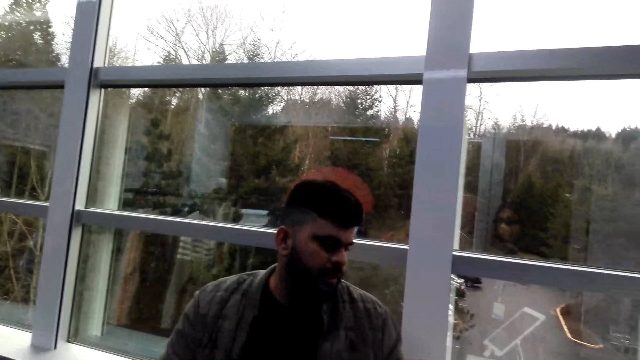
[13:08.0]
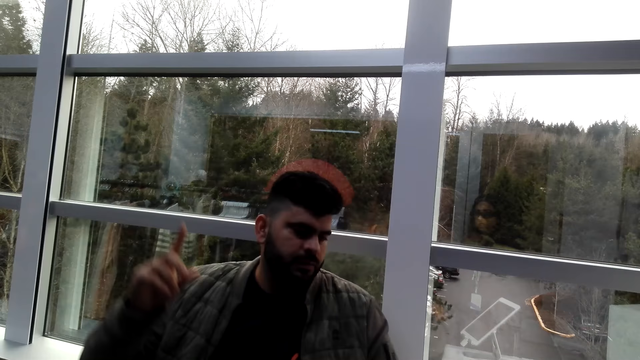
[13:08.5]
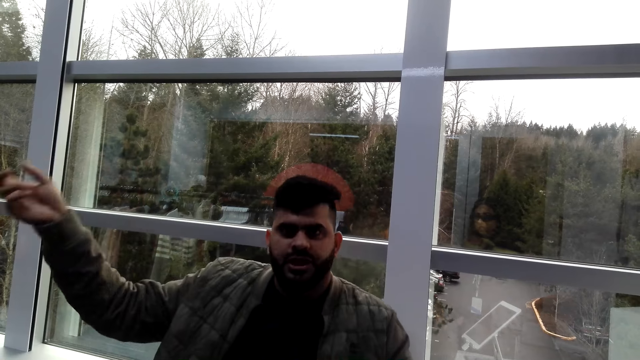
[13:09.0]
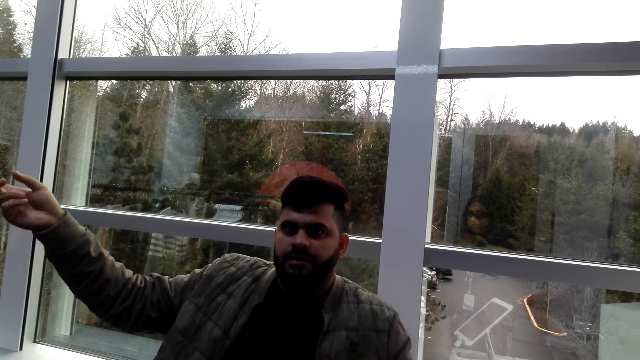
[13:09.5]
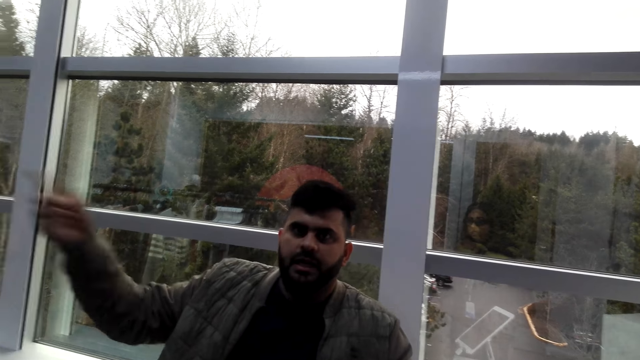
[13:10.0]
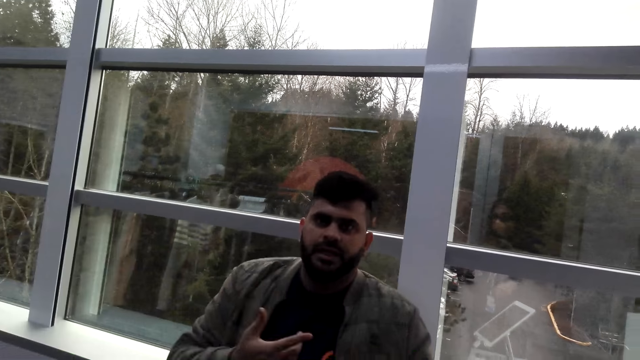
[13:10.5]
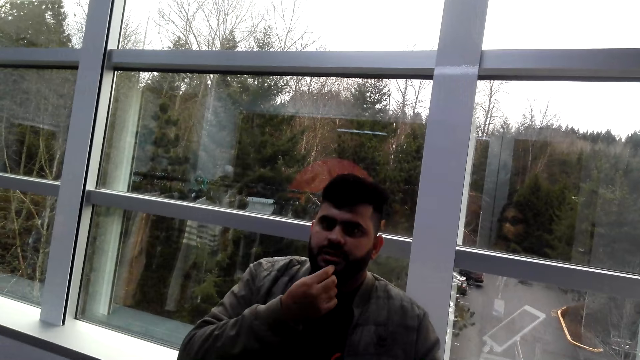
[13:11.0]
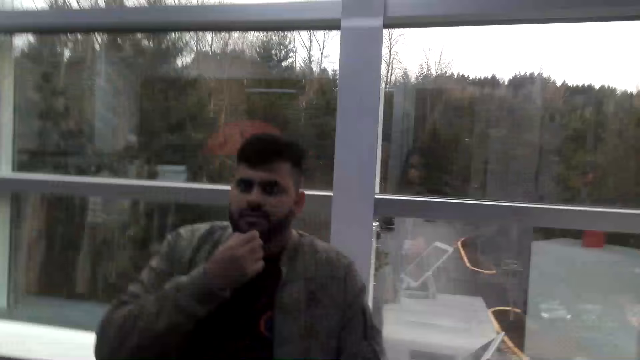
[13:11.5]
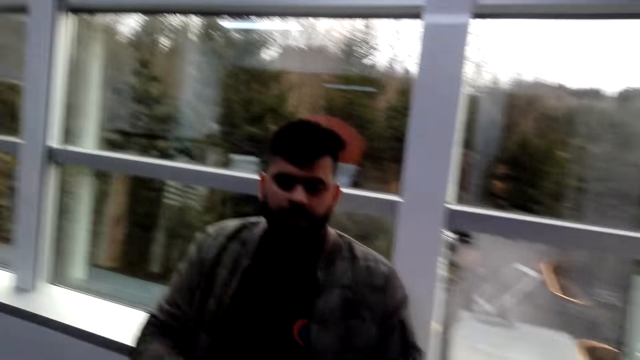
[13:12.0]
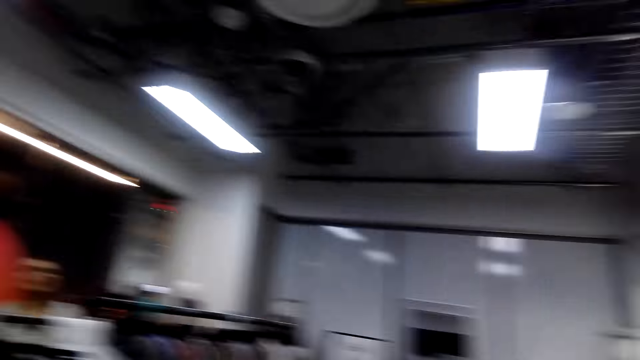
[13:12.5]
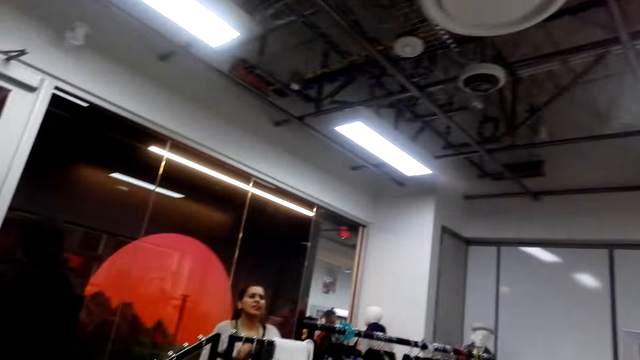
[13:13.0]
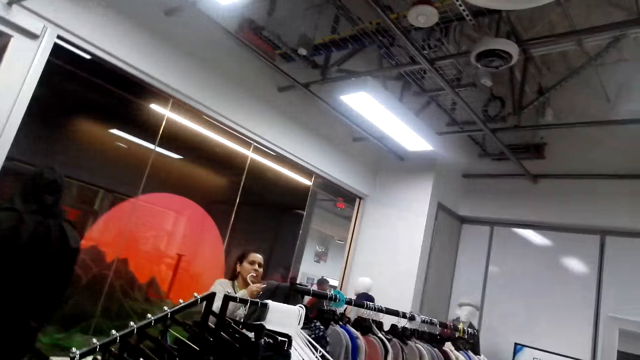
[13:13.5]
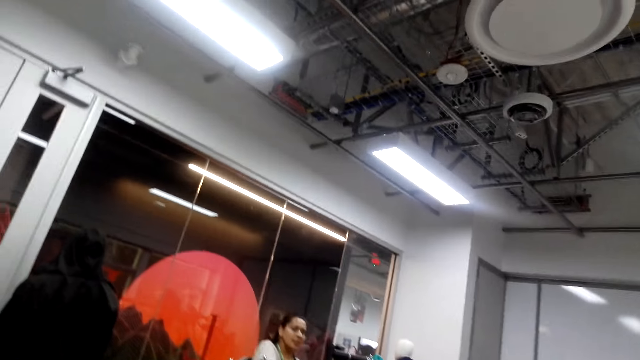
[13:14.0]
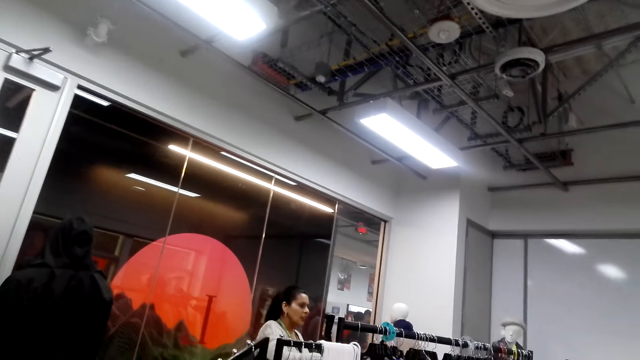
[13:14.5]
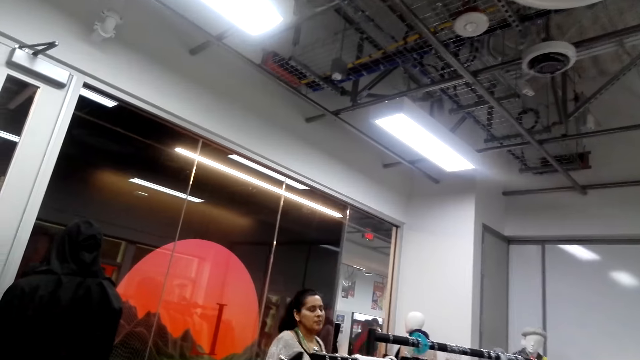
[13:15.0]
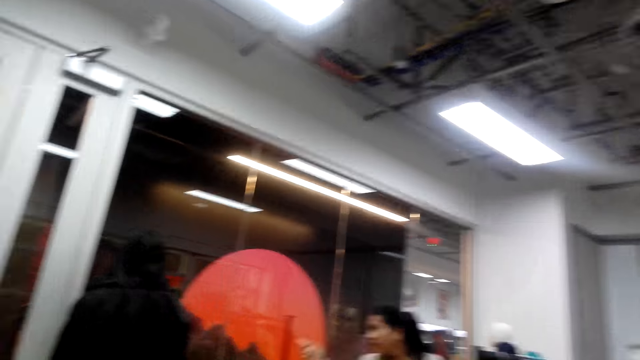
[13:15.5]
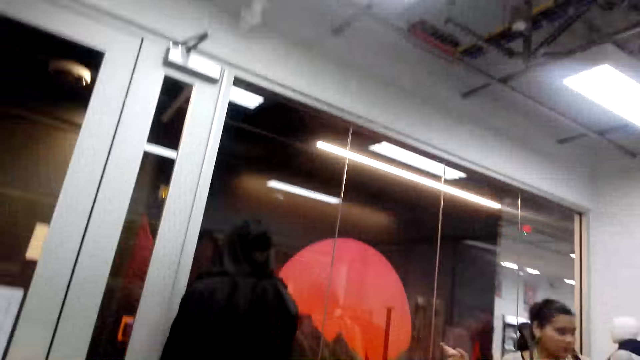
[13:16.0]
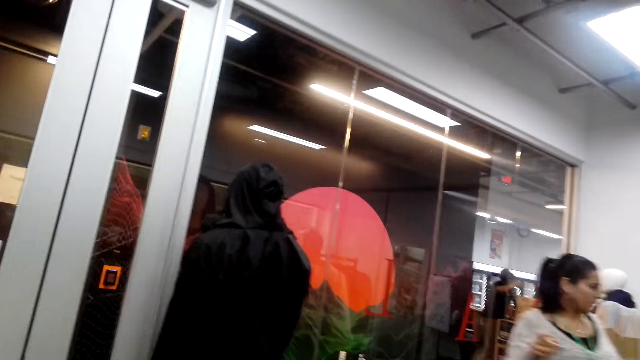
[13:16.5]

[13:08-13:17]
A person talks to the camera wearer. The camera wearer looks around. They communicate to another person. They look at a lady.

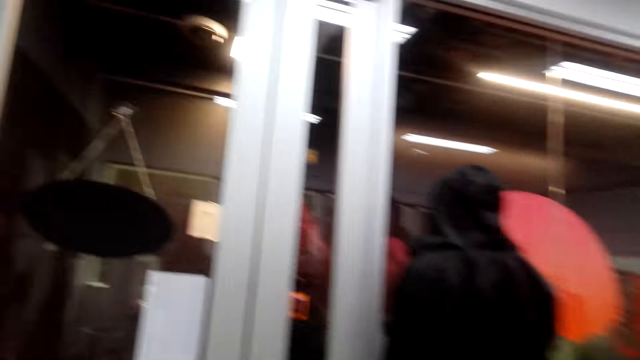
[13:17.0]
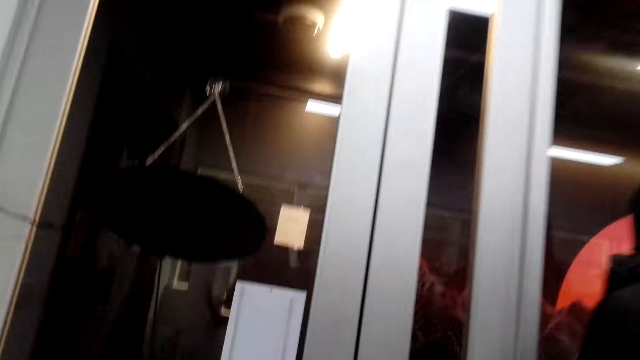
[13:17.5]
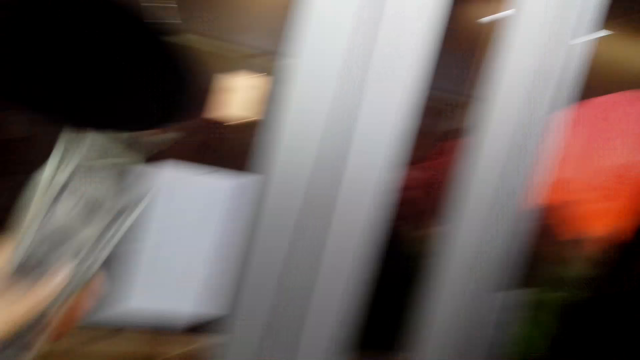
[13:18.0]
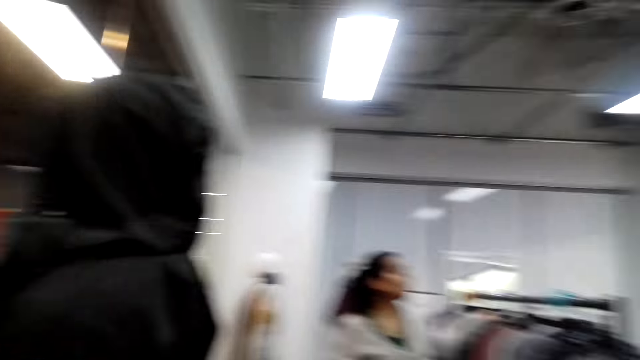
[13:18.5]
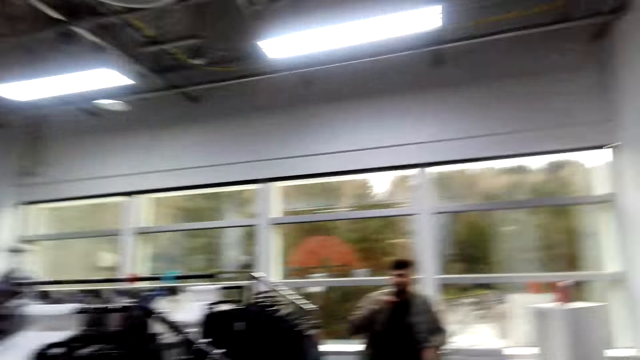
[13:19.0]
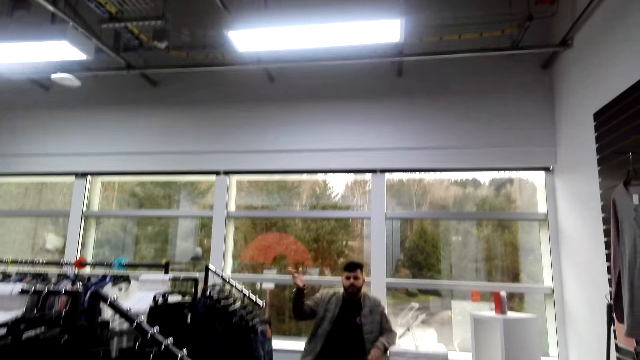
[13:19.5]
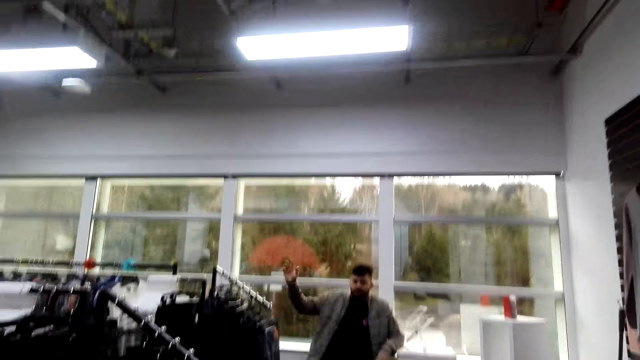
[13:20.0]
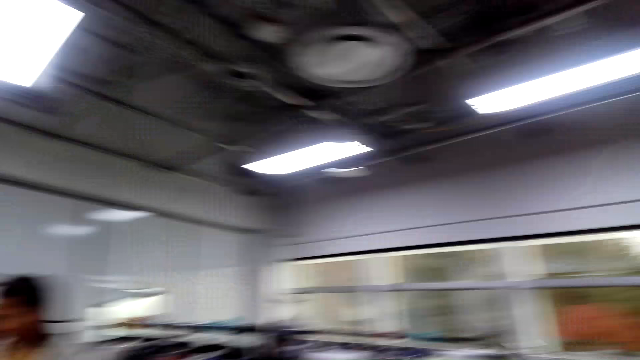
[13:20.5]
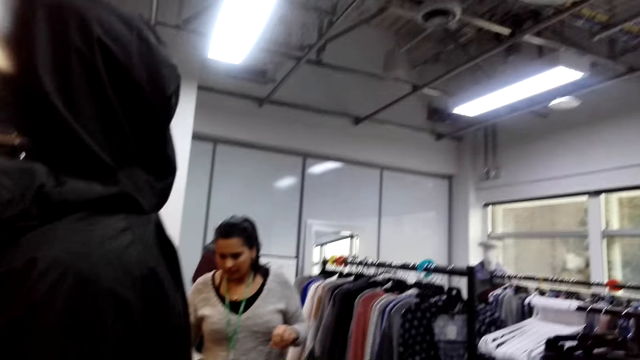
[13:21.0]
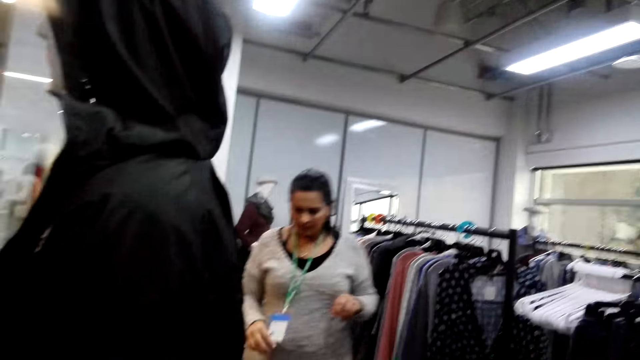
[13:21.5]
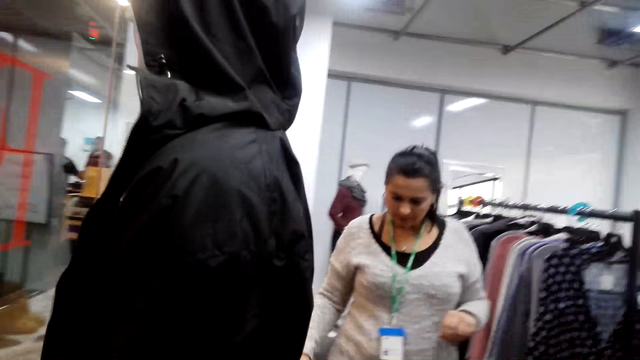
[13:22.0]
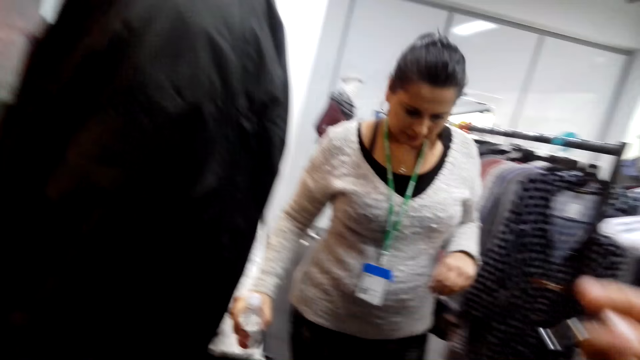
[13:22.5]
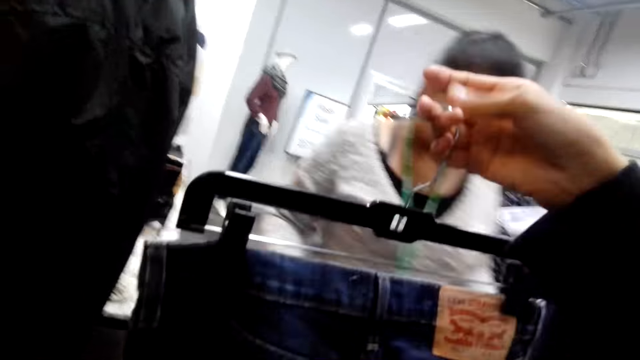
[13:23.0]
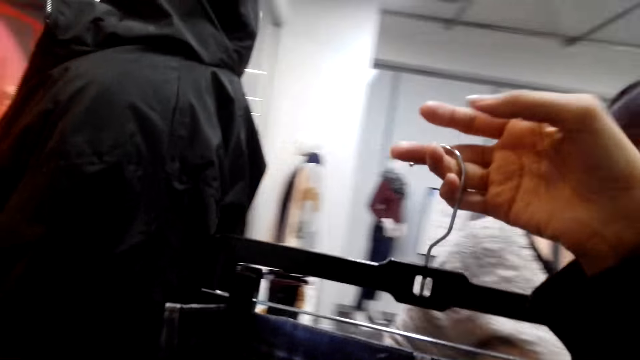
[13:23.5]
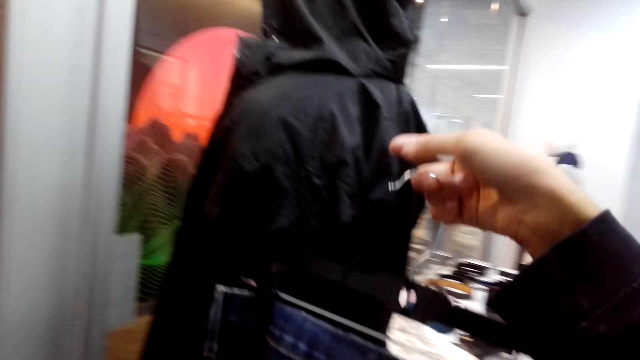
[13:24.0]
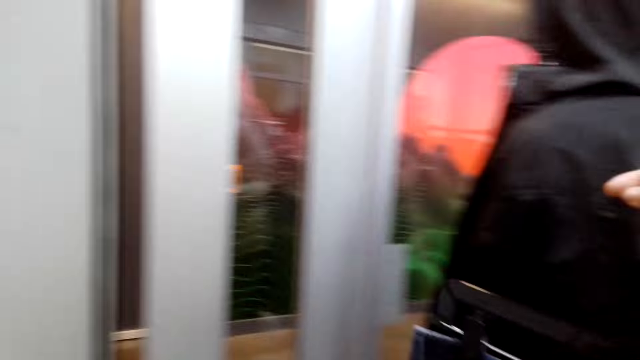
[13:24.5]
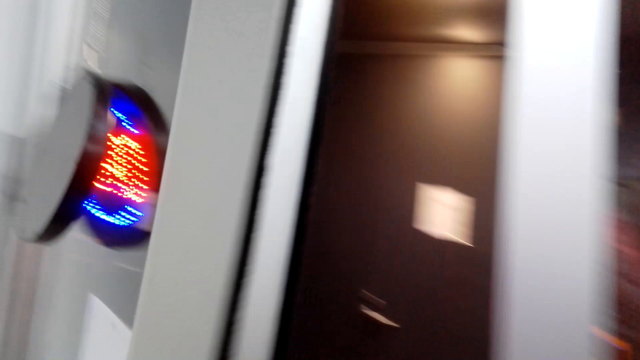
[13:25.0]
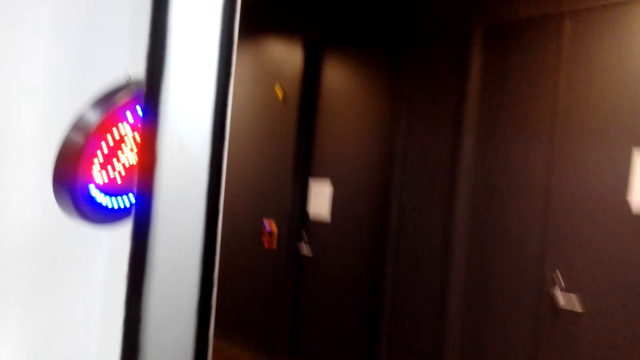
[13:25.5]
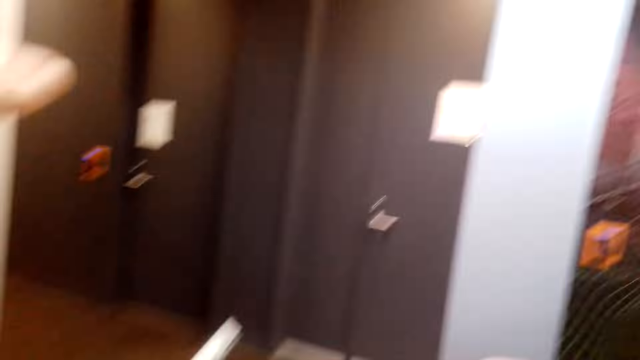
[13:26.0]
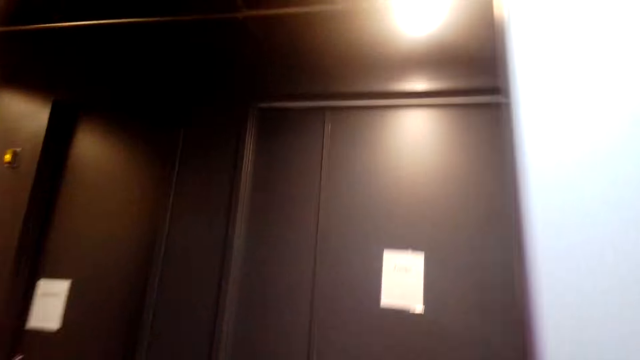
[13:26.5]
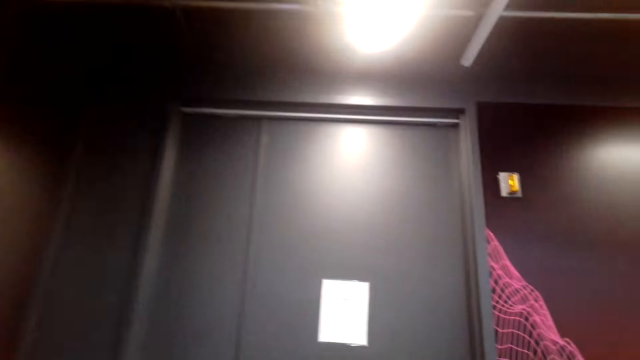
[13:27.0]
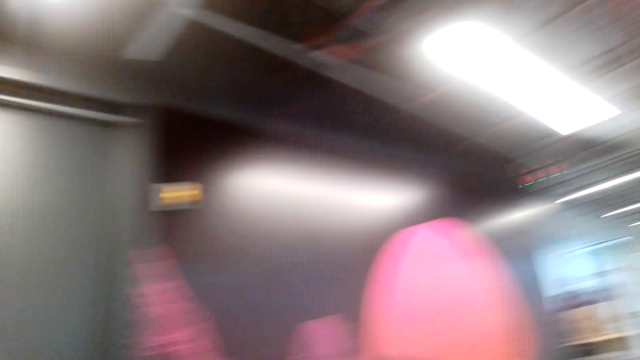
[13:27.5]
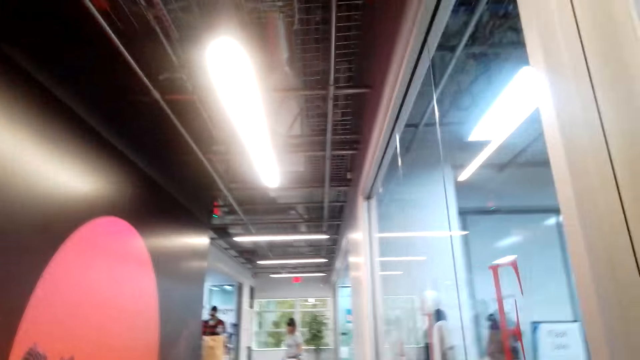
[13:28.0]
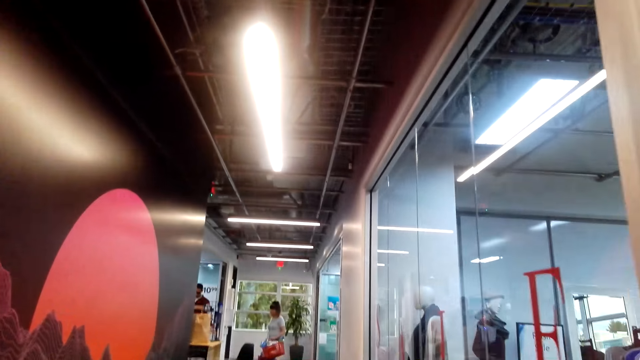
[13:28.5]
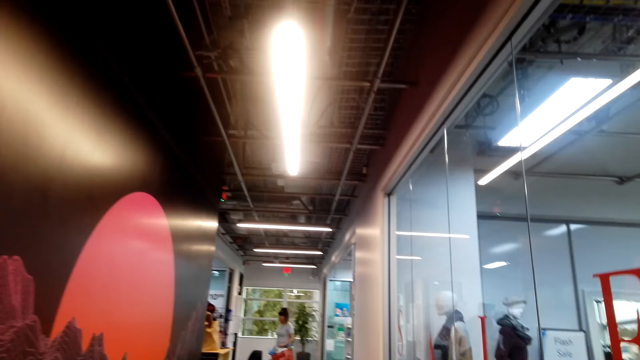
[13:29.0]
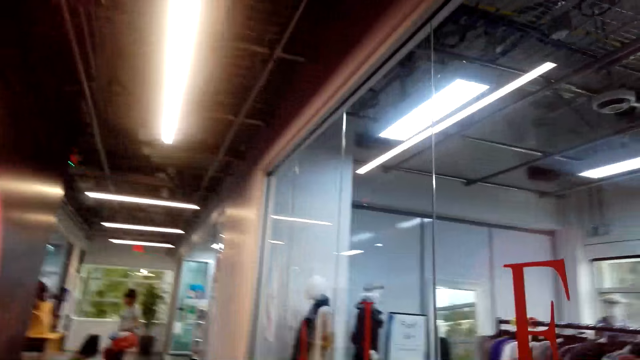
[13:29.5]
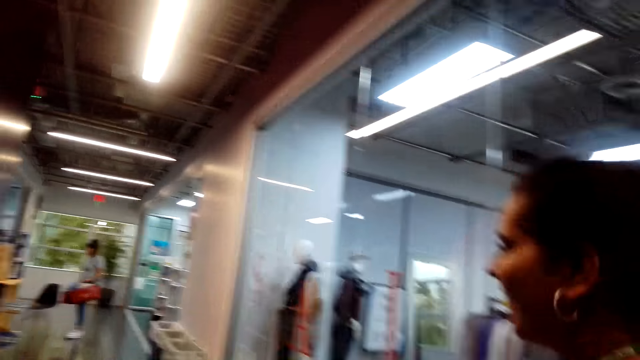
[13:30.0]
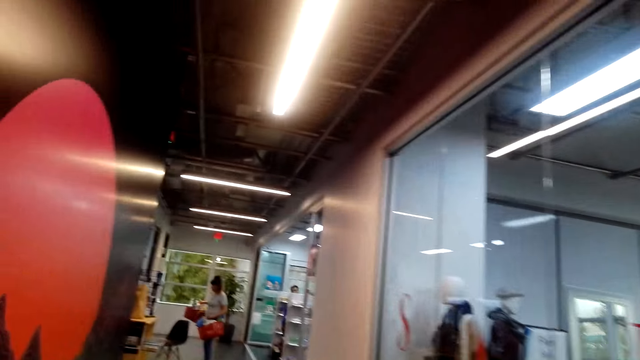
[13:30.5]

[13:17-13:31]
The camera wearer turns around and walks around. A person talks to the camera wearer. The camera wearer looks around. A lady walks around. The camera wearer lifts the jeans trouser. They open a door. They move around. They walk outside the shop.
